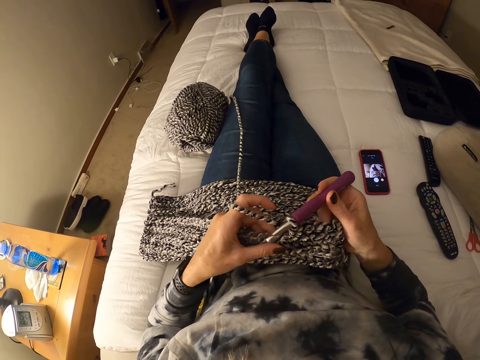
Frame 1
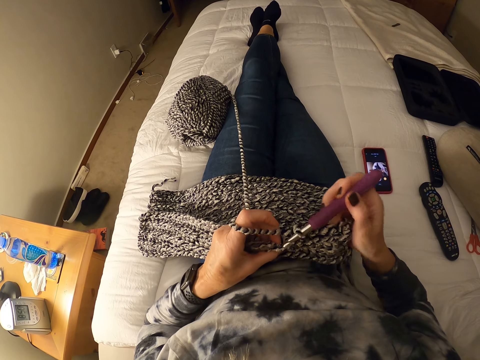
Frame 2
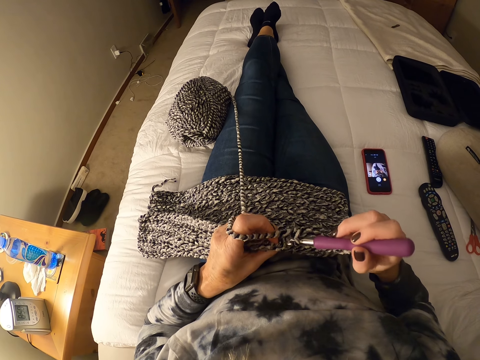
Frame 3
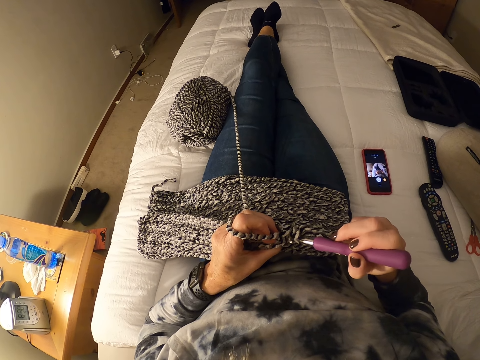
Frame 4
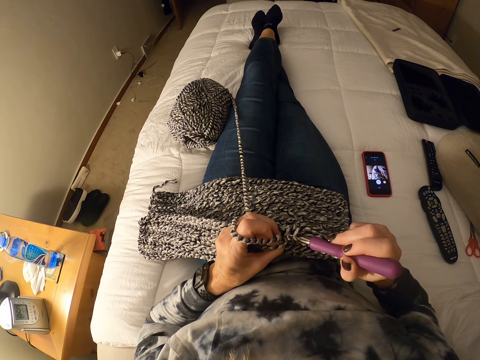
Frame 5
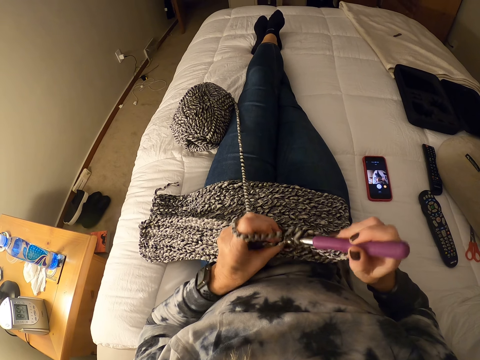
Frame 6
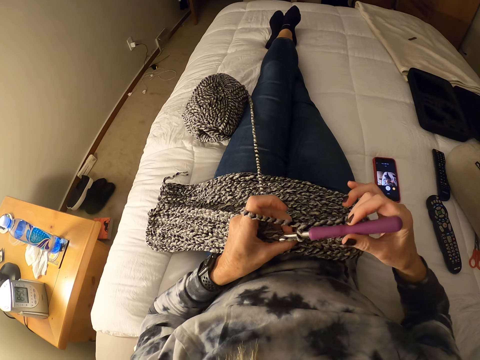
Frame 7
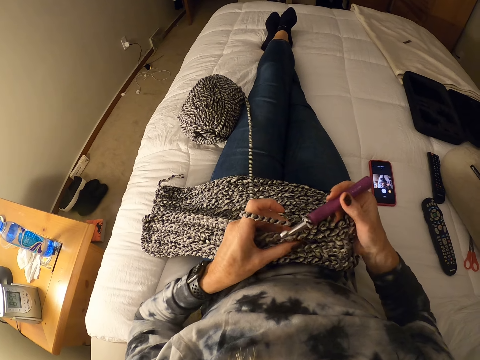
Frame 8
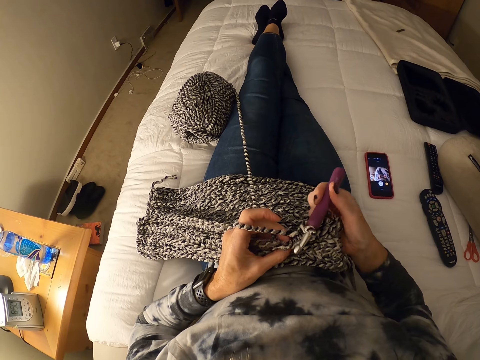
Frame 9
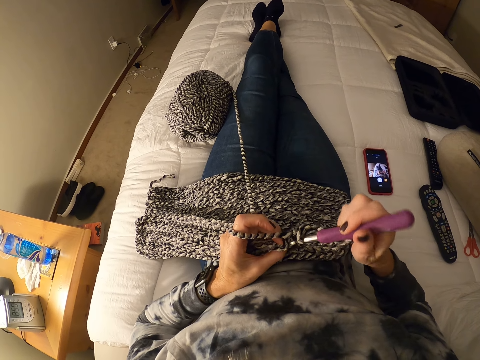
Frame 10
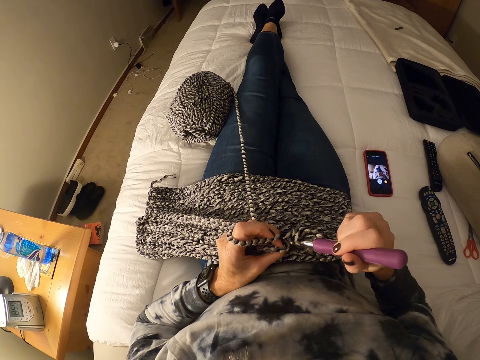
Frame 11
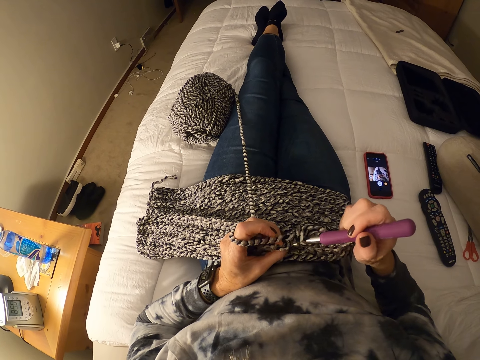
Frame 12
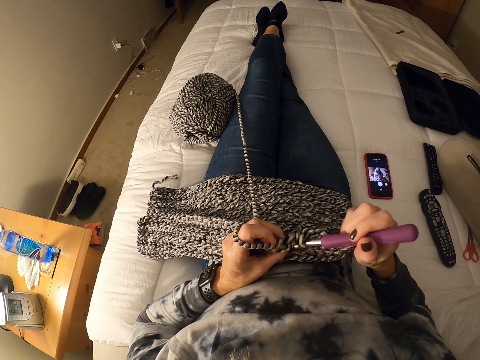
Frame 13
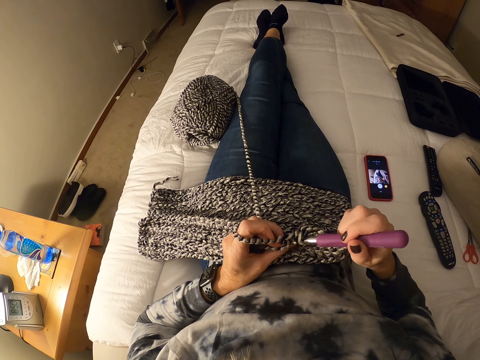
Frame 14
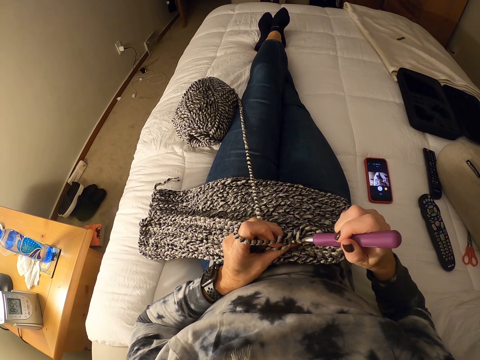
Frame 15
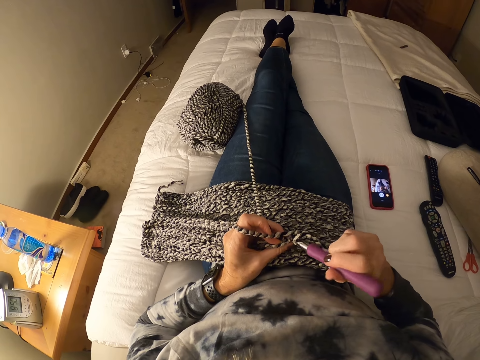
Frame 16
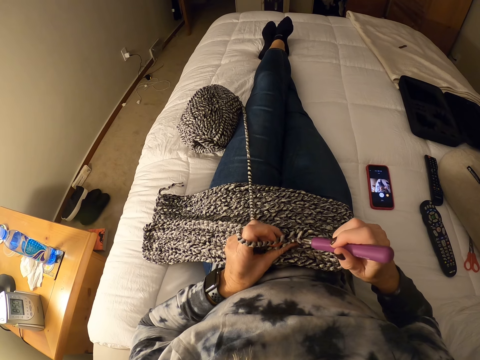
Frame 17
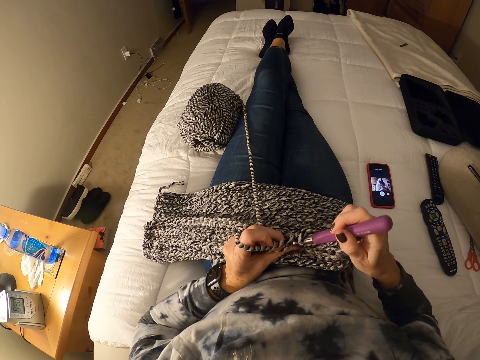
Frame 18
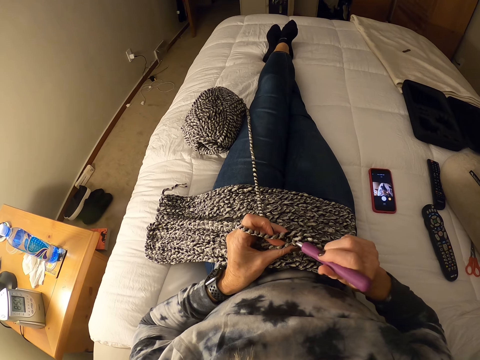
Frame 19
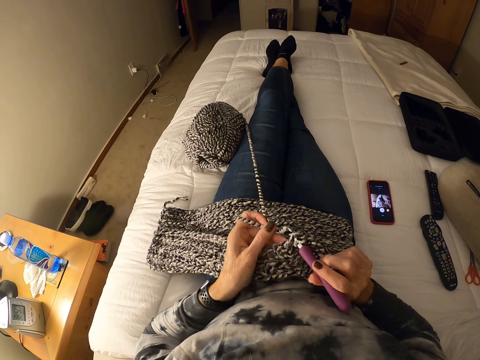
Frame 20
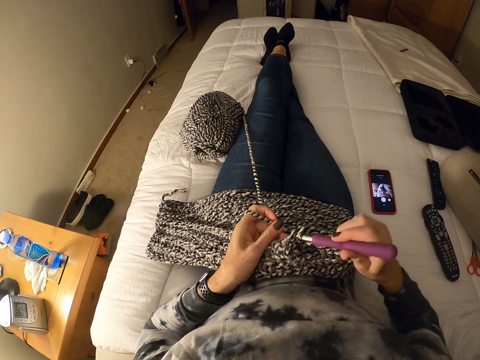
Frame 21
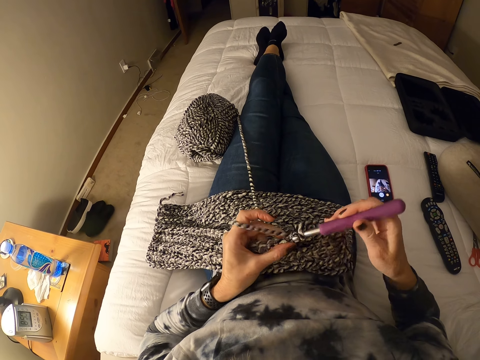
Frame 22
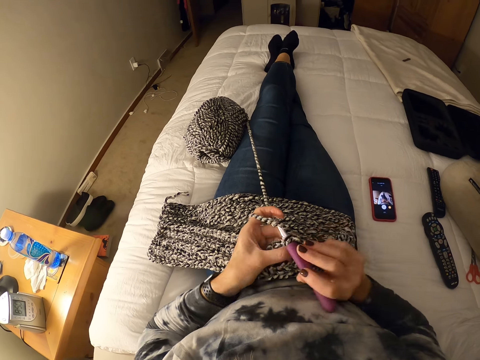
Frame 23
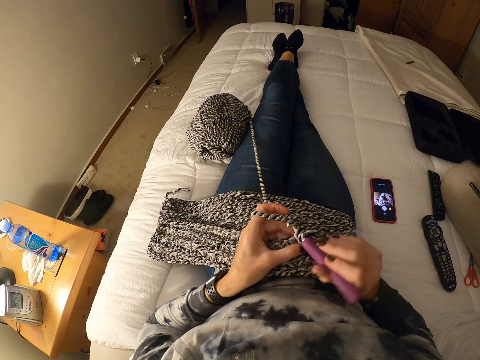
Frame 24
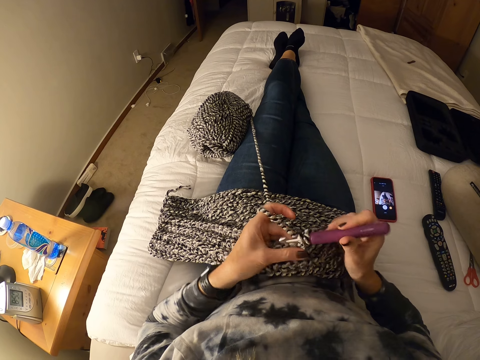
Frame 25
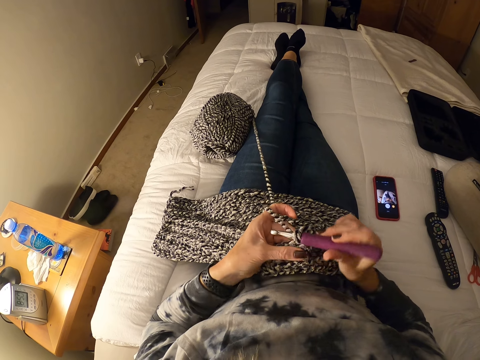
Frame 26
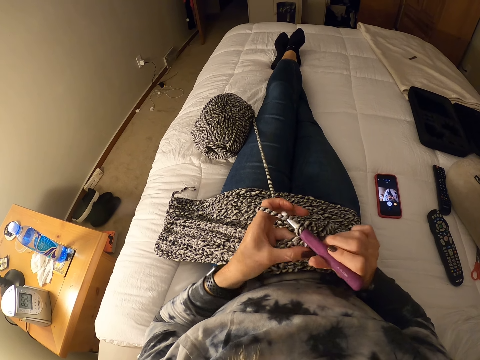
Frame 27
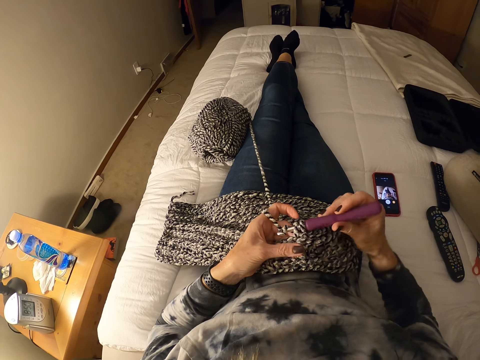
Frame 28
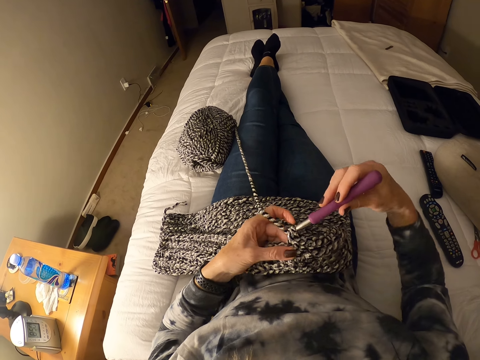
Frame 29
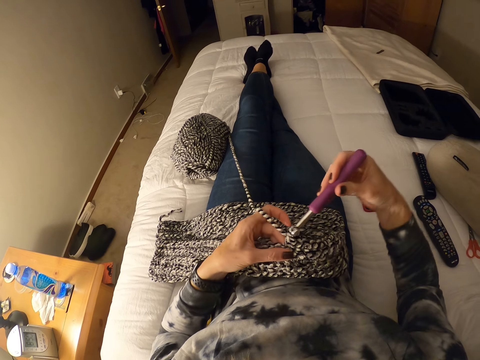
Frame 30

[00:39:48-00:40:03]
The camera wearer forces the crochet hook through the fabric. They crochet.

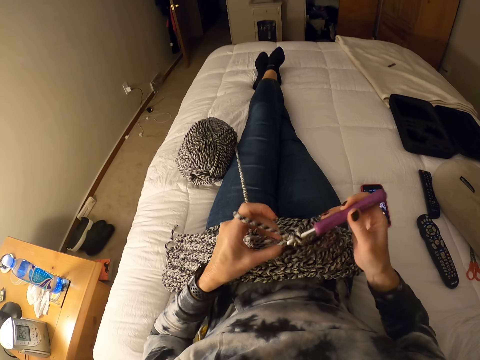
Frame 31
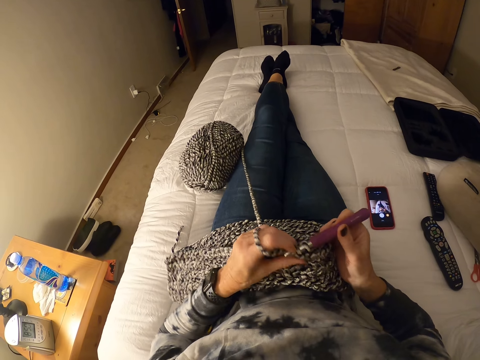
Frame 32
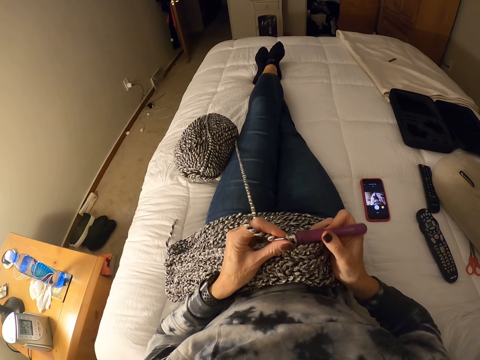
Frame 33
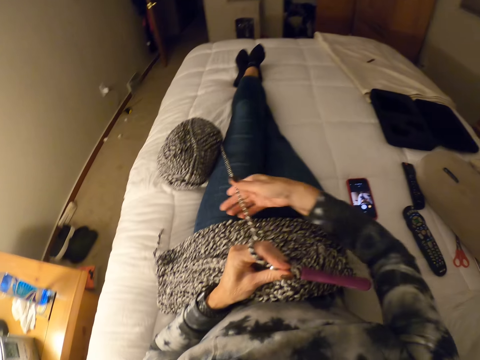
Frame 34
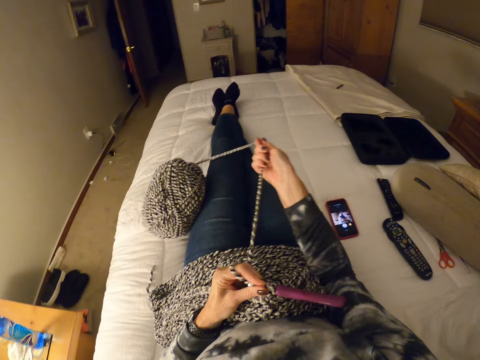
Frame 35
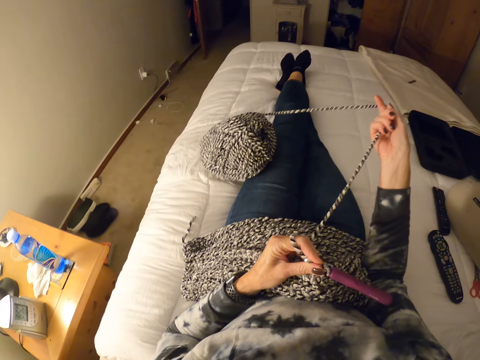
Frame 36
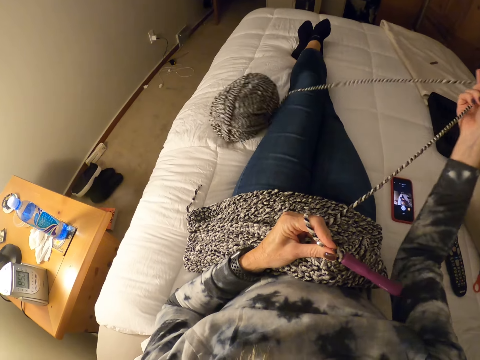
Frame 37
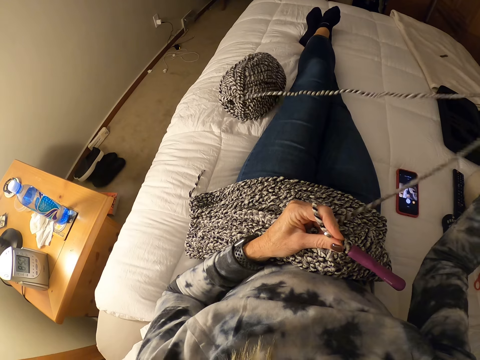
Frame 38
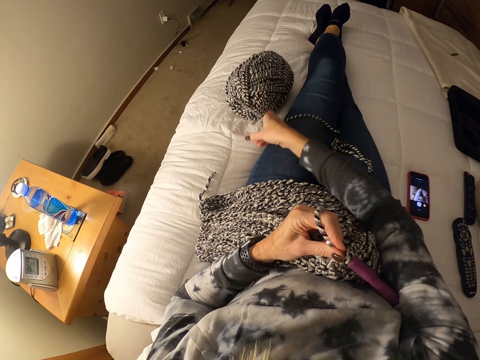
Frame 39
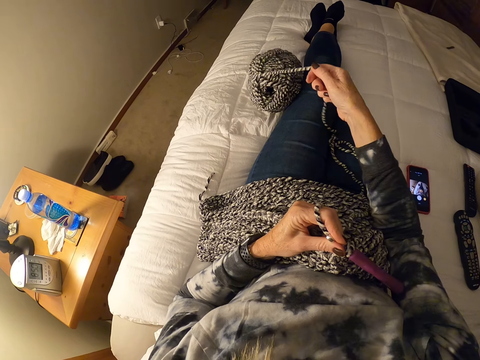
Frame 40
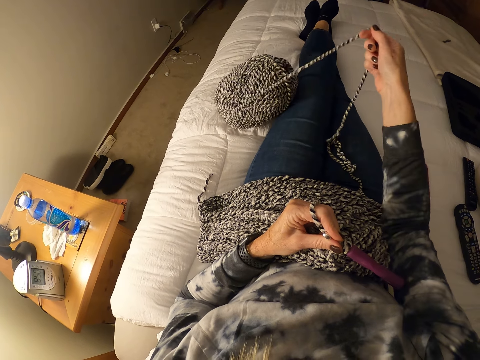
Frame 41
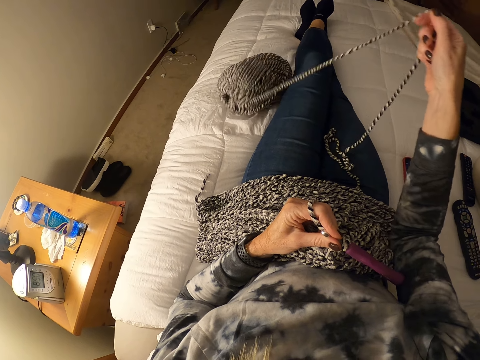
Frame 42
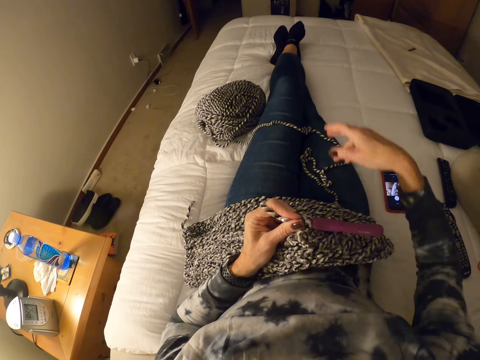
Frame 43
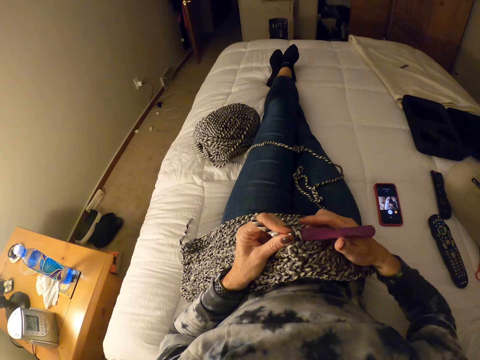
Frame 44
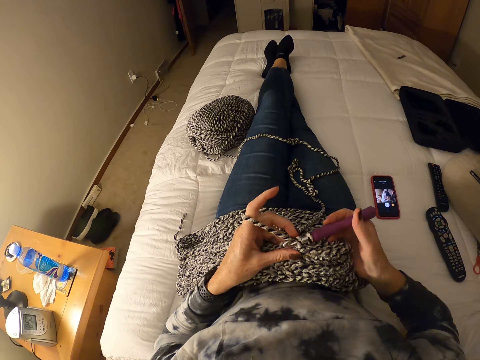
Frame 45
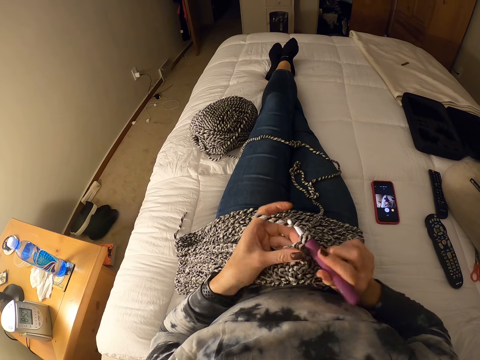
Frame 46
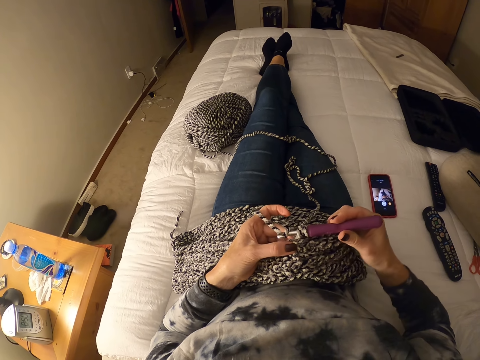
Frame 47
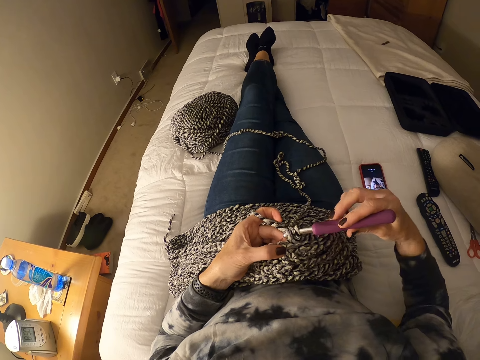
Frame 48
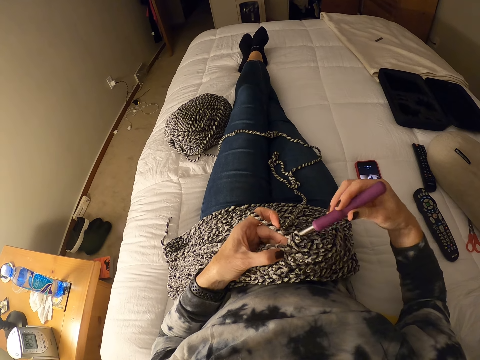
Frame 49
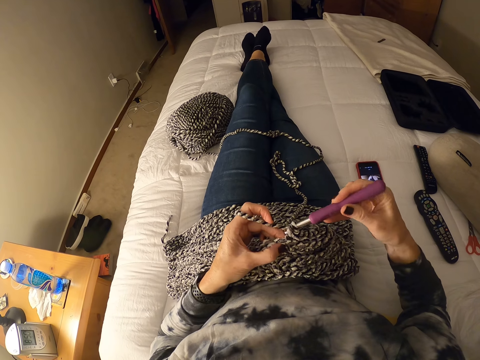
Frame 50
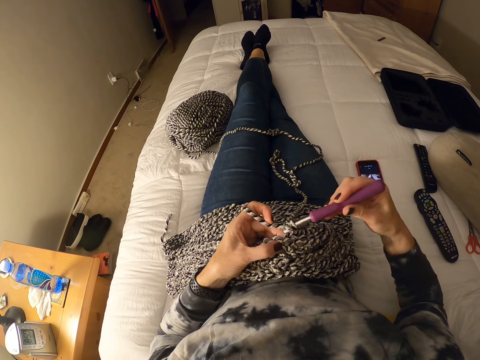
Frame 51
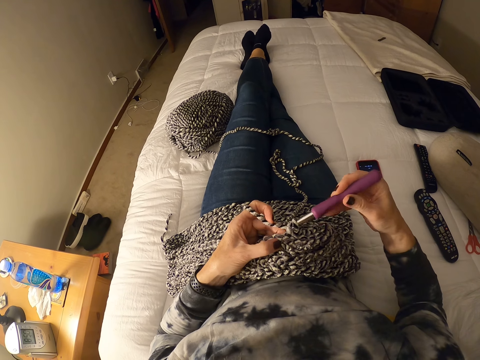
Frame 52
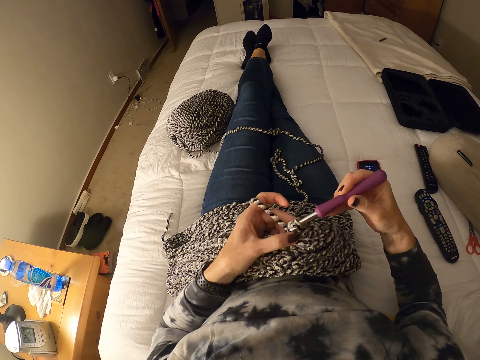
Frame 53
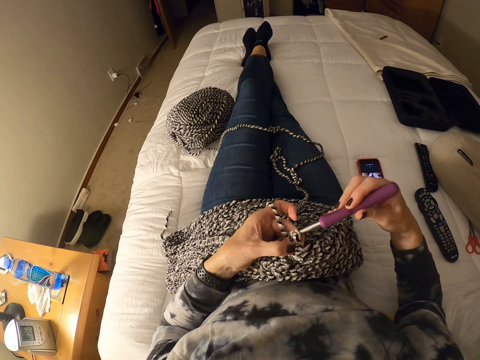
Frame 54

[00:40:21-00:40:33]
The camera wearer holds the crochet hook with her left hand. She pulls yarn out of the ball of yarn. She holds the crochet hook with her right hand. She crochets with the yarn.
